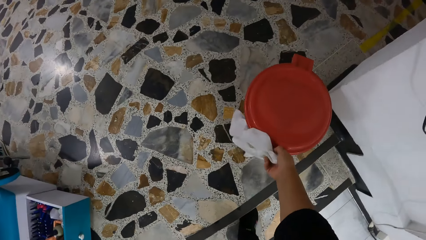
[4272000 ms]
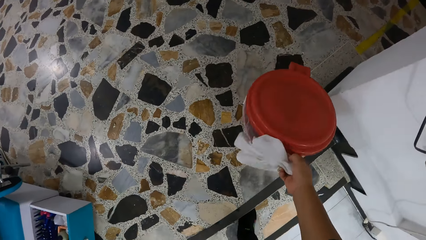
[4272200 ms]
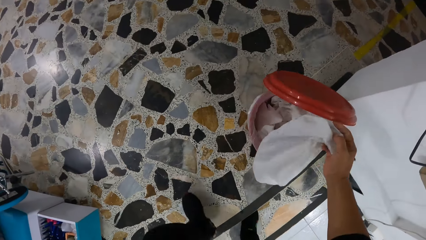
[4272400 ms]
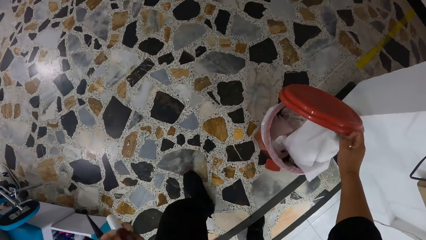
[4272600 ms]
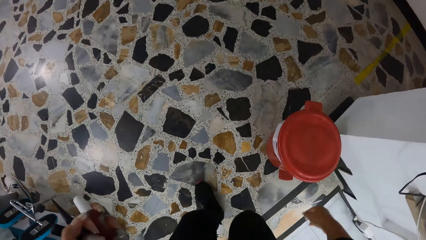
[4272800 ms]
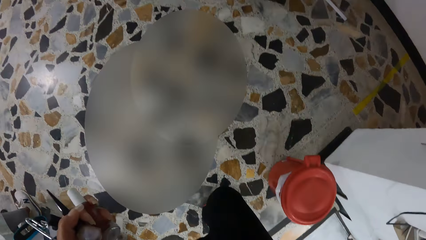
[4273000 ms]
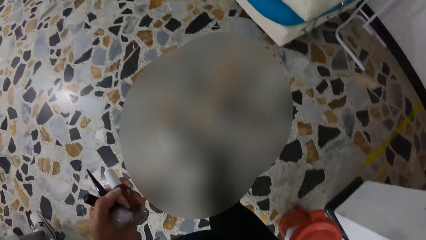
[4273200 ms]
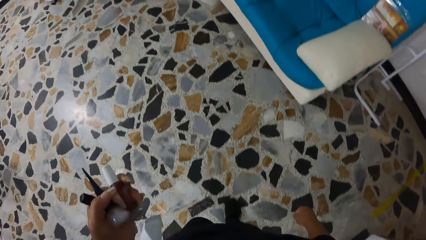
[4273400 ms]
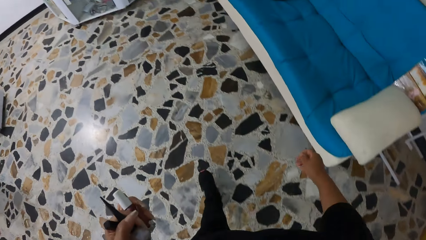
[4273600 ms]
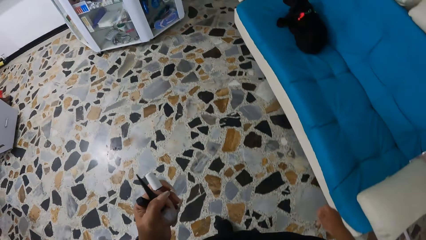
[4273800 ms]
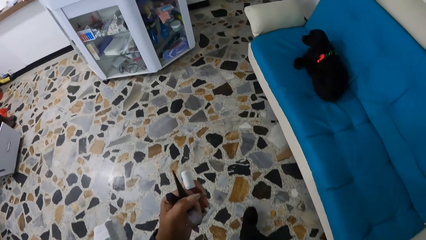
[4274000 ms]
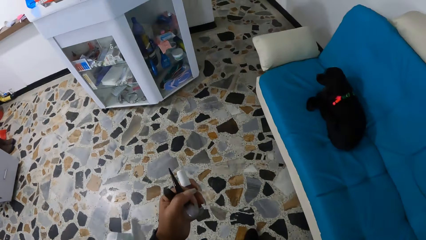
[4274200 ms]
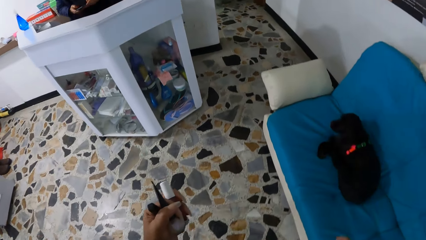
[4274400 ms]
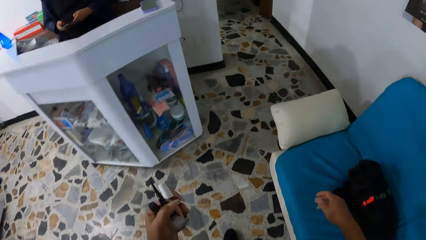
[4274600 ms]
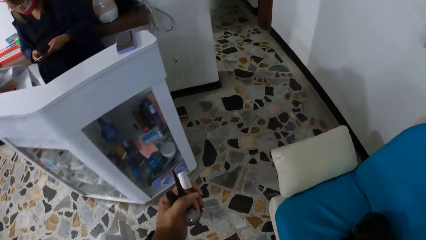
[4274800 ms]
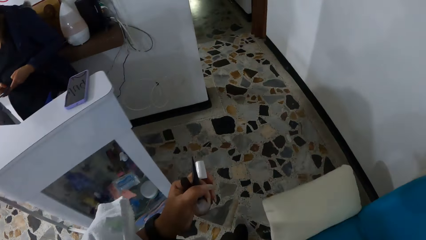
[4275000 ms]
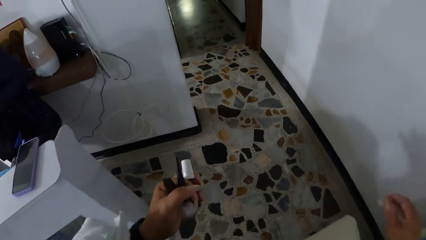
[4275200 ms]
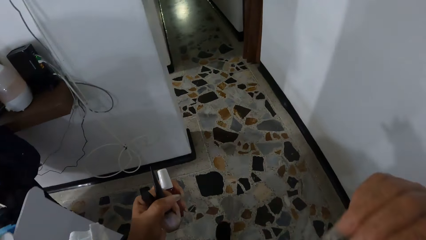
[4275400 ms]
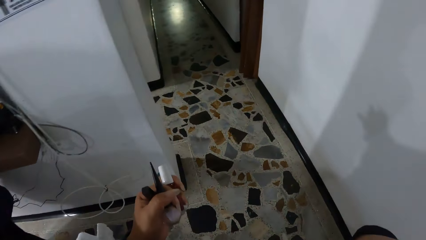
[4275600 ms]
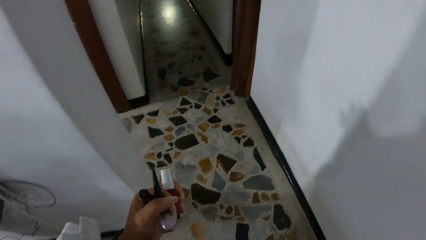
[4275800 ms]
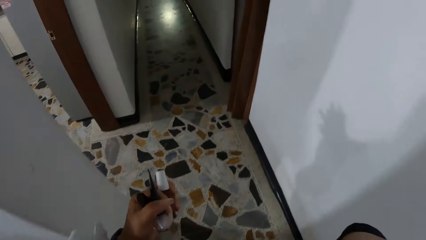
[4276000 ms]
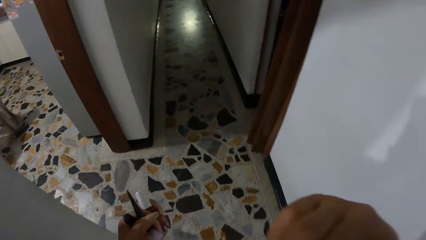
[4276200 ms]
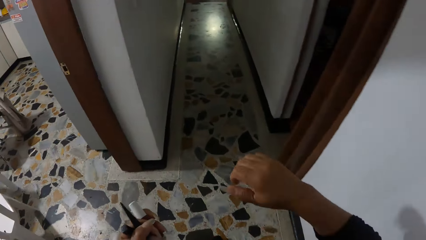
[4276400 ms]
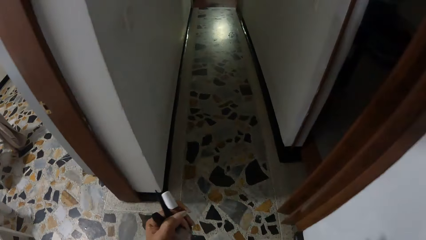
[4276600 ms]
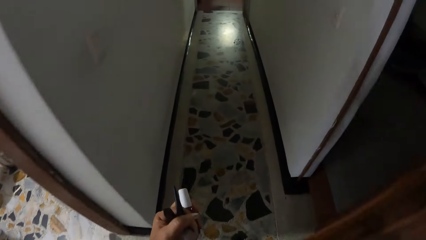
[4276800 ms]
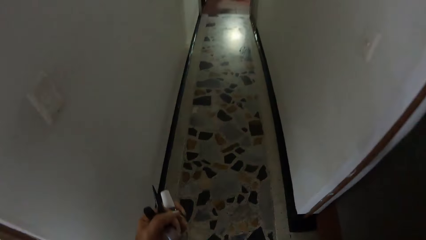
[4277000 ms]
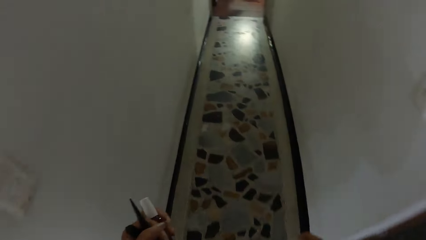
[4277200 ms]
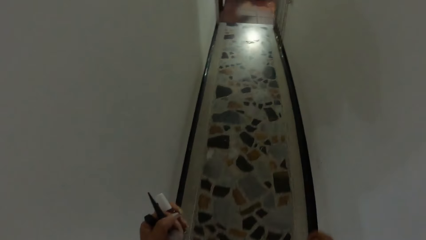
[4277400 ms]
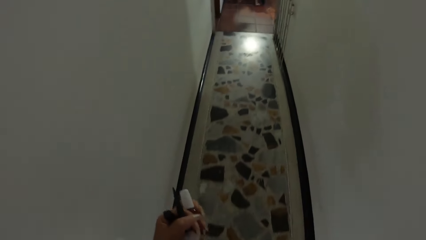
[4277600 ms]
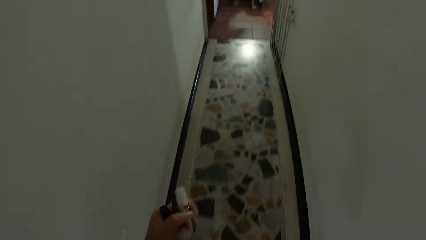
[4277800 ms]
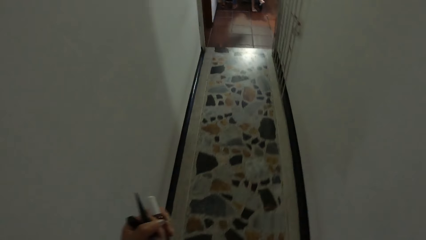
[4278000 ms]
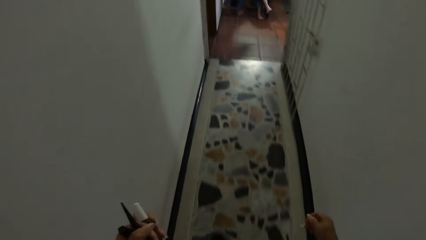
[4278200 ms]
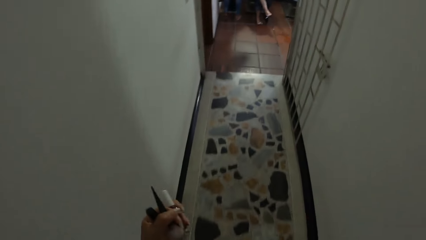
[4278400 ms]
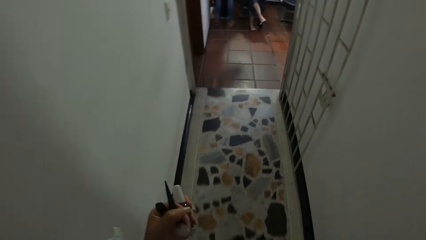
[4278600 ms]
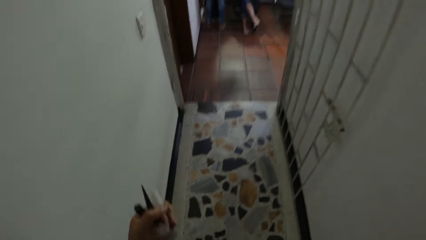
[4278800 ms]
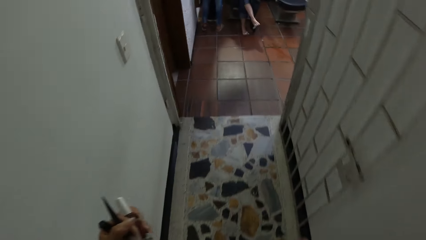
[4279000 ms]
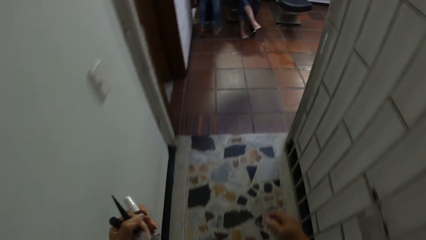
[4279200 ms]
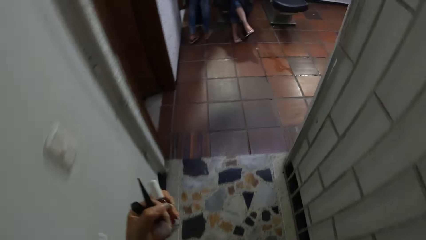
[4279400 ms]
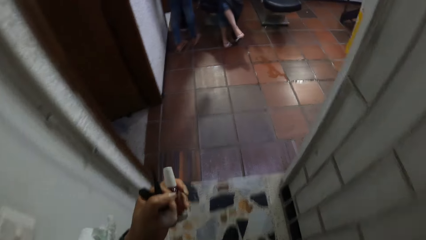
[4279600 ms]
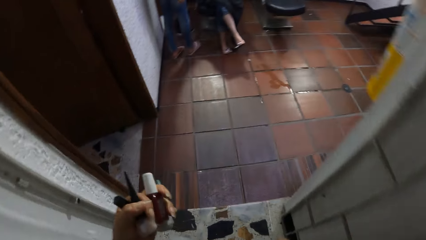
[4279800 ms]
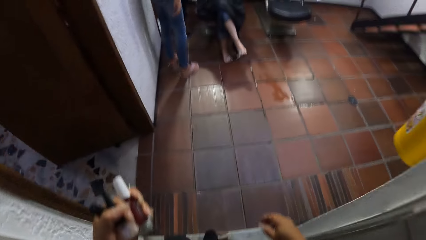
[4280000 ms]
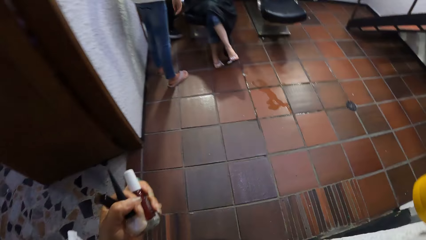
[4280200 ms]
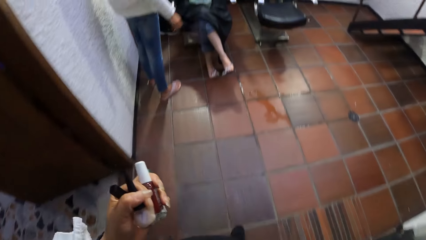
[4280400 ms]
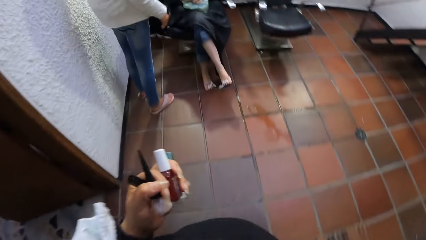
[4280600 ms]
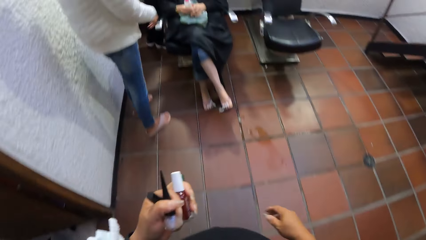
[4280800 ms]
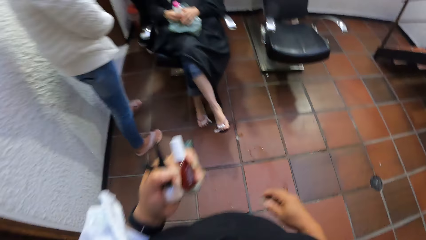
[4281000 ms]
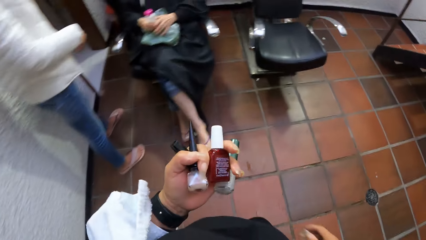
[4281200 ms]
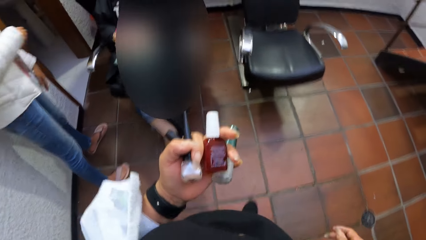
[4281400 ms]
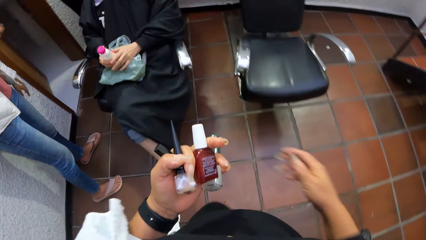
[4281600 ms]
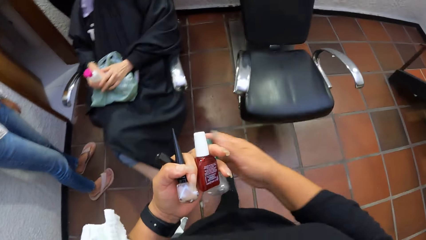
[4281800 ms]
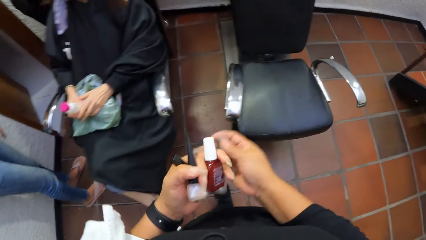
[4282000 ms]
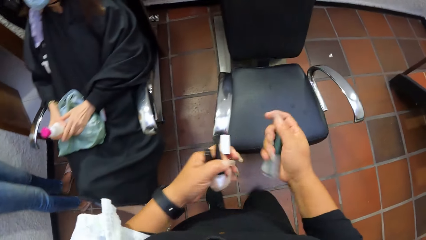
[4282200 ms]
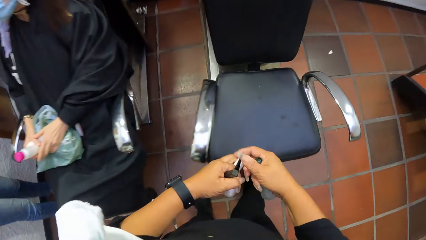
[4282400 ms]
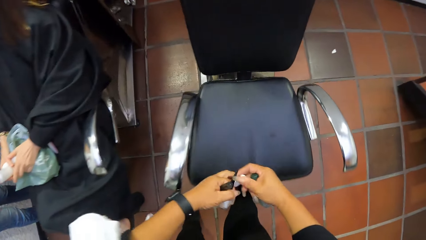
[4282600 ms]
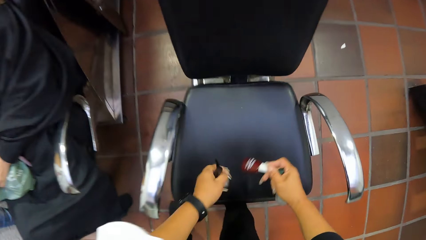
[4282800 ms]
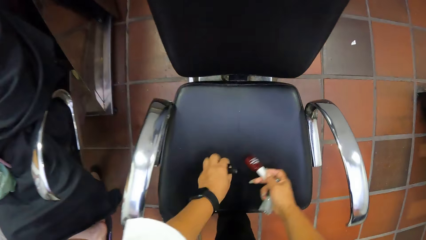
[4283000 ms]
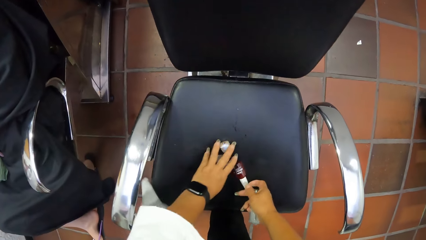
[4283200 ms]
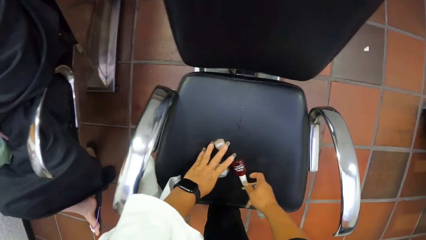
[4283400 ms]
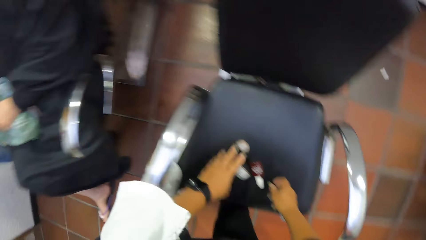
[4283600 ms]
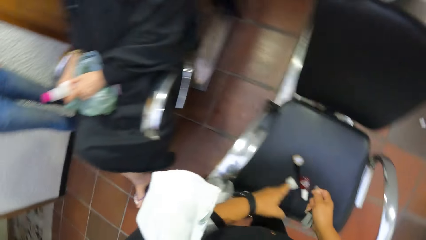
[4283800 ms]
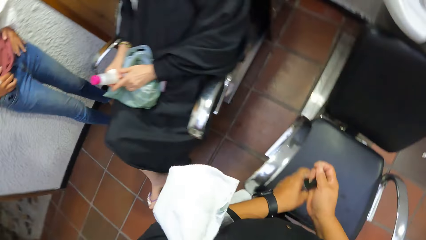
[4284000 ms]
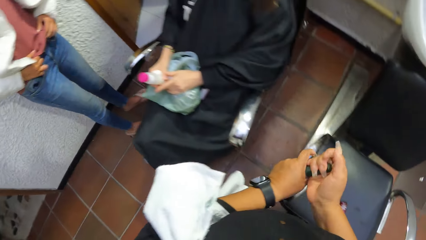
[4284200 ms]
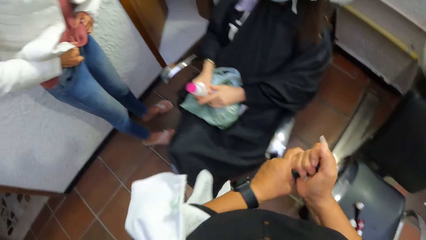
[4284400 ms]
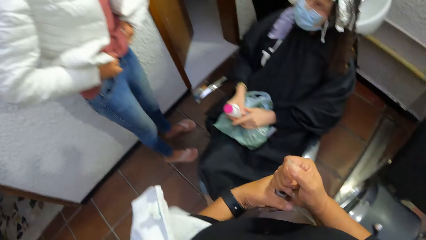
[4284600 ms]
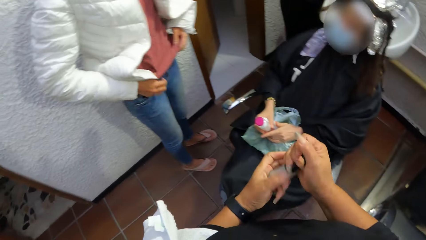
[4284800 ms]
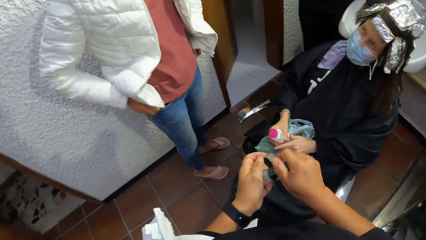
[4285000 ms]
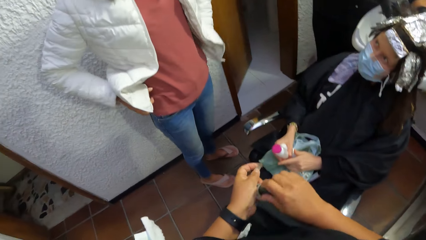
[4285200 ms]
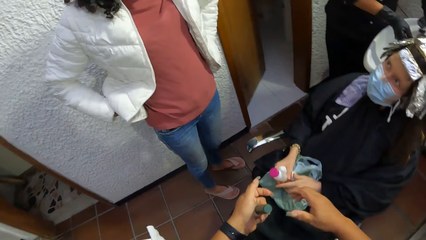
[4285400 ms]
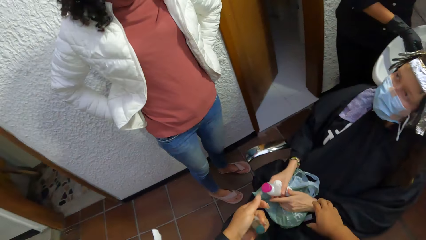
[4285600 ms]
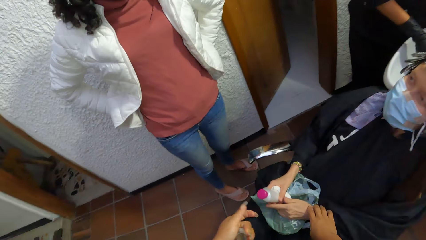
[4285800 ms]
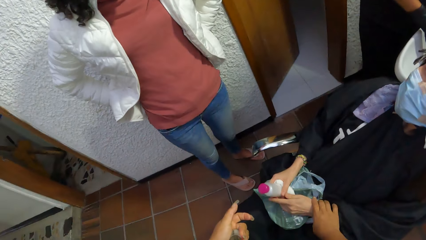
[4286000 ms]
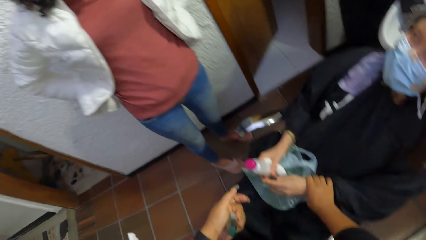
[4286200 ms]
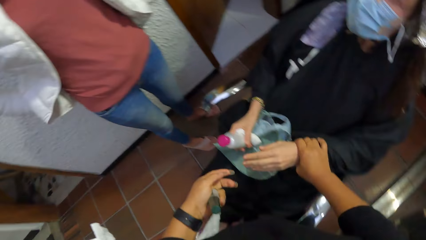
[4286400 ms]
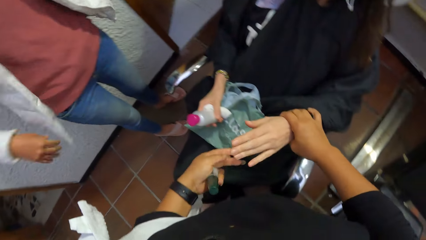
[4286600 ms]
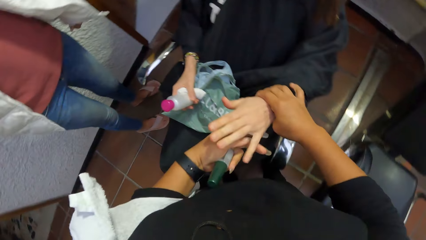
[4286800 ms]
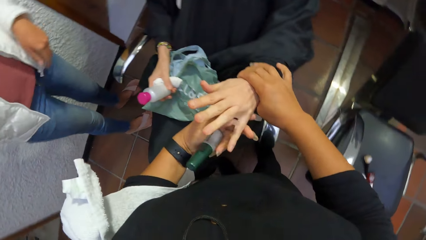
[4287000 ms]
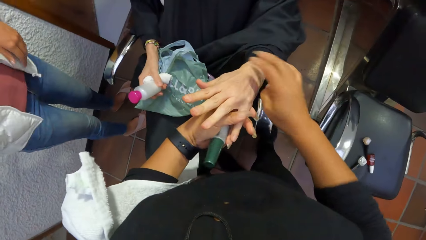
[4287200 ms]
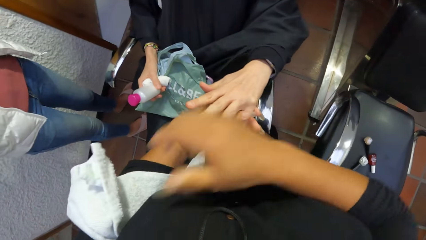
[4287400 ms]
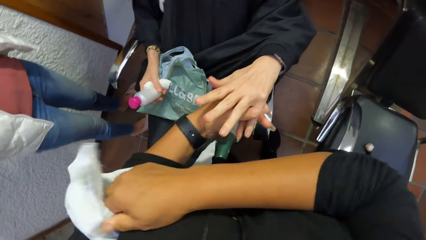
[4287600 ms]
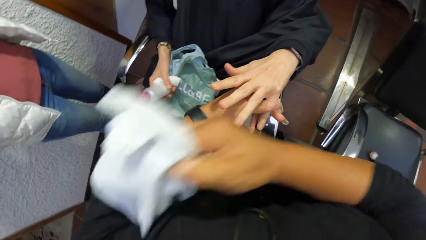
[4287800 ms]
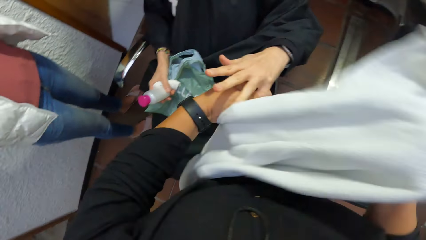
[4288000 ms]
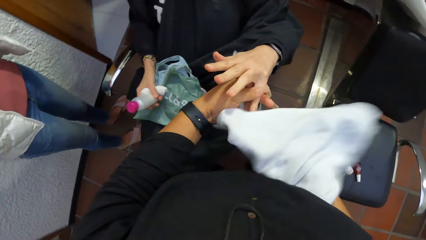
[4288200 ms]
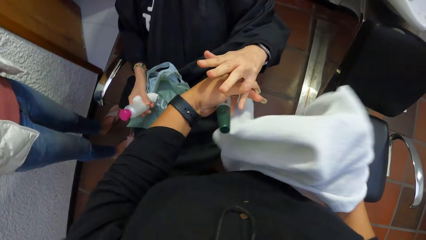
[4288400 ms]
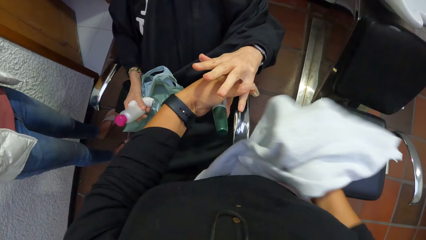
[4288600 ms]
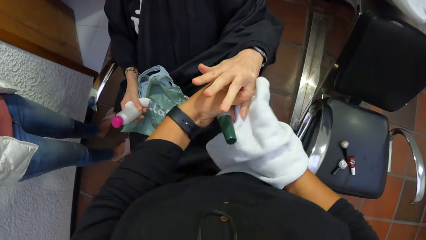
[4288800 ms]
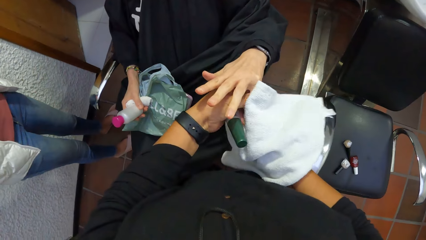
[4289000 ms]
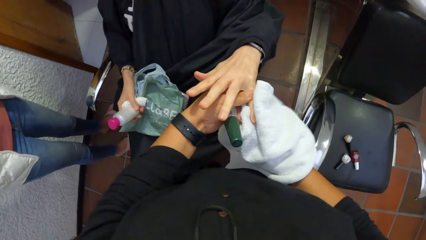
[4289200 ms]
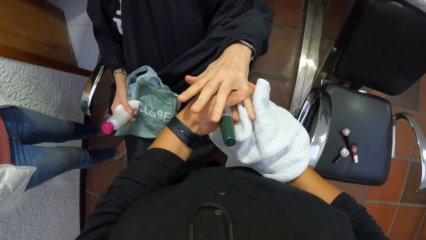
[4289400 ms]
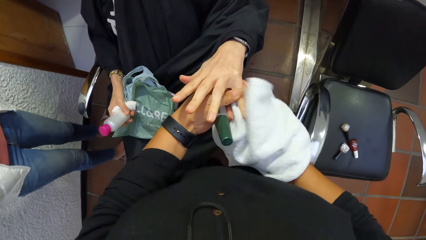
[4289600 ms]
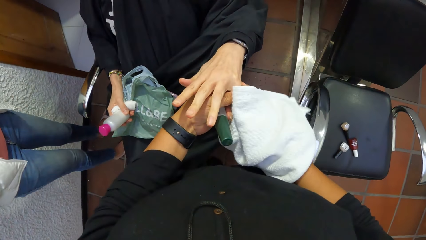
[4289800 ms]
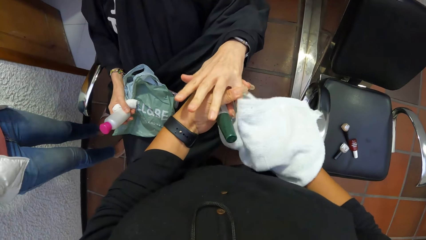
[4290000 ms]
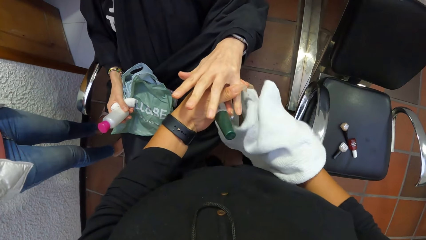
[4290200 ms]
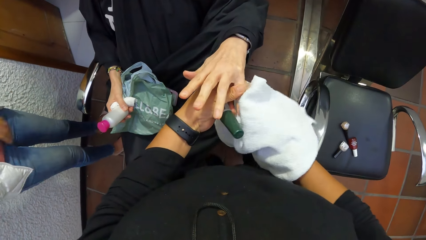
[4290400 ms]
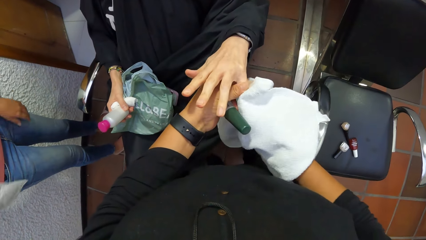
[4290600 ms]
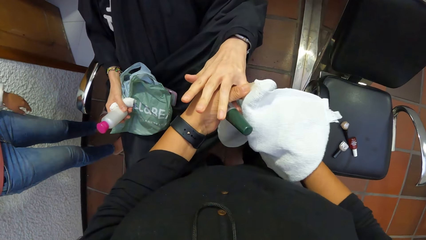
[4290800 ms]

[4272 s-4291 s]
The camera wearer opens the trash bin with her right hand. She puts the white cloth in her right hand into the trash bin. She walks through a passageway in the room. A woman interacts with another woman. The camera wearer passes the nail polish bottle in her left hand to her right hand. She places the nail polish bottles in her left hand on a chair in the room. She opens the lid of the nail polish bottle in her left hand with her right hand. She lifts the second woman's left hand with her right hand. She takes the white cloth on her left elbow with her right hand. She cleans the second woman's left hand with the white cloth in her right hand.
